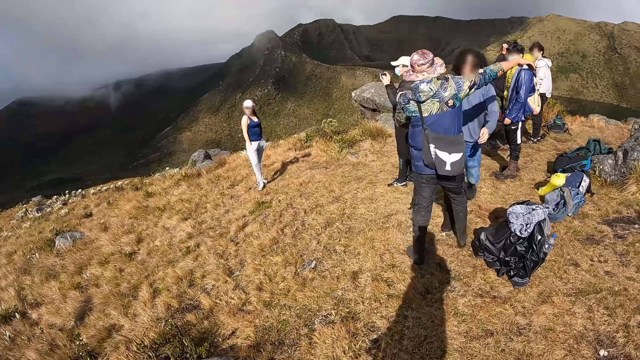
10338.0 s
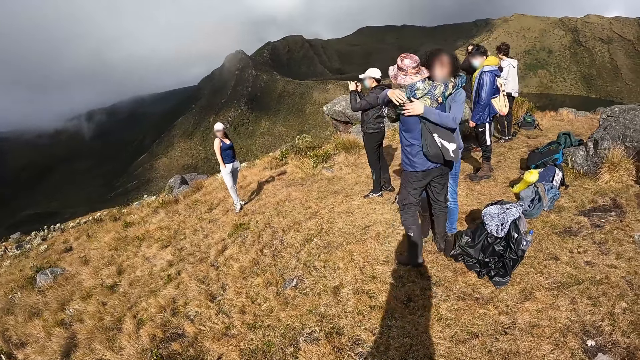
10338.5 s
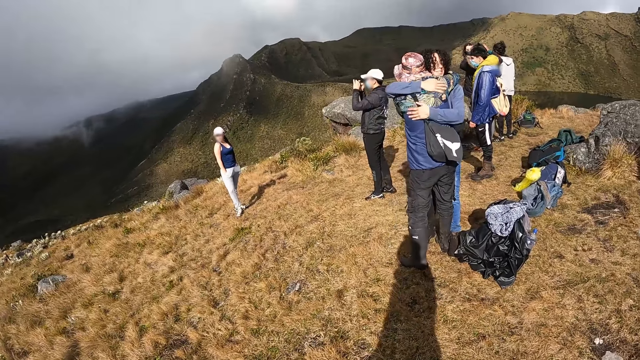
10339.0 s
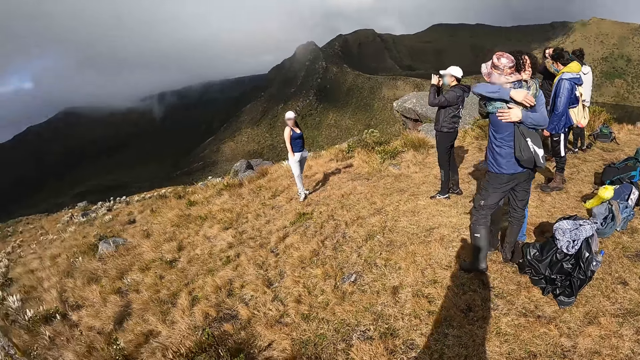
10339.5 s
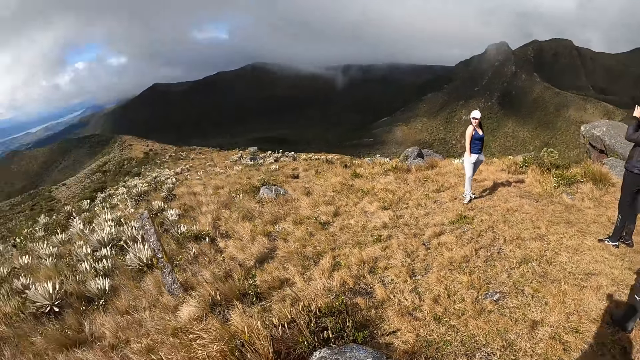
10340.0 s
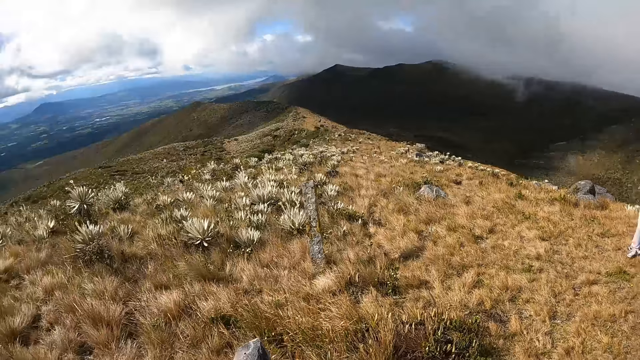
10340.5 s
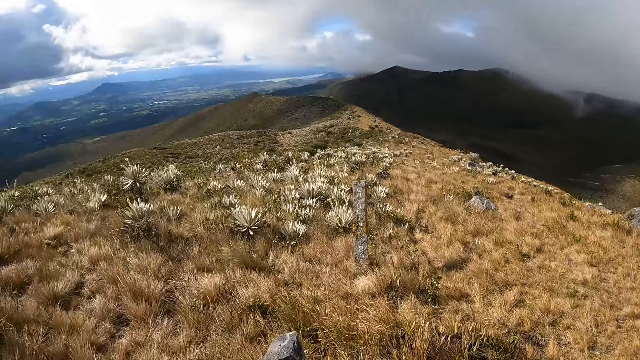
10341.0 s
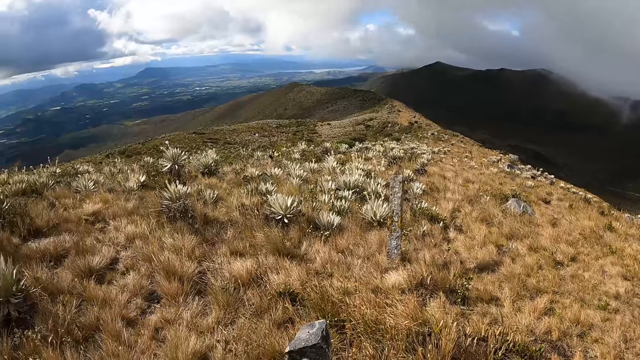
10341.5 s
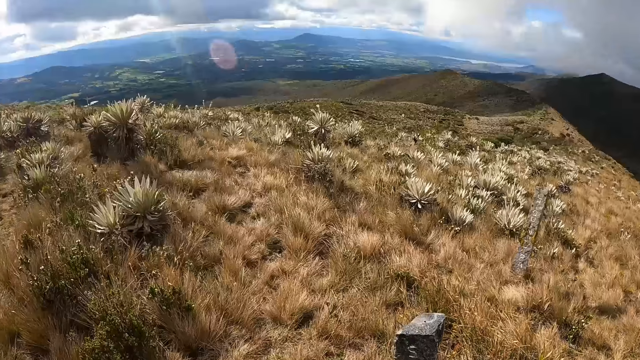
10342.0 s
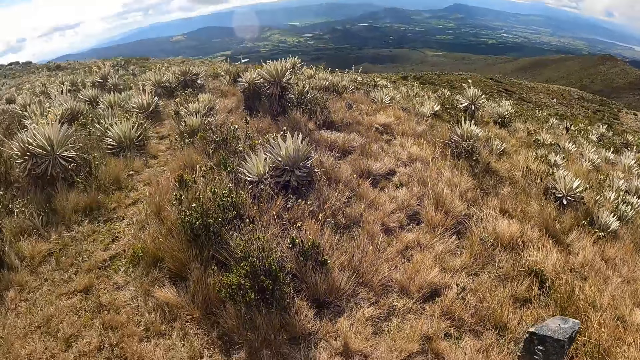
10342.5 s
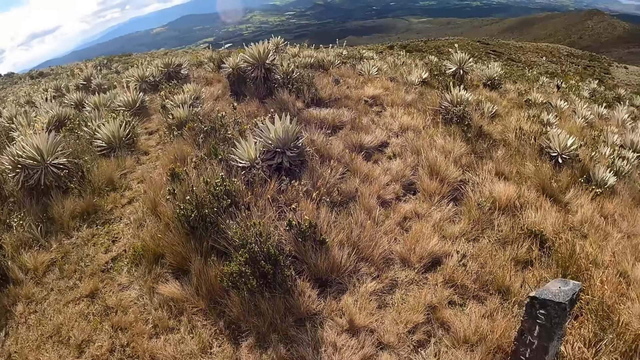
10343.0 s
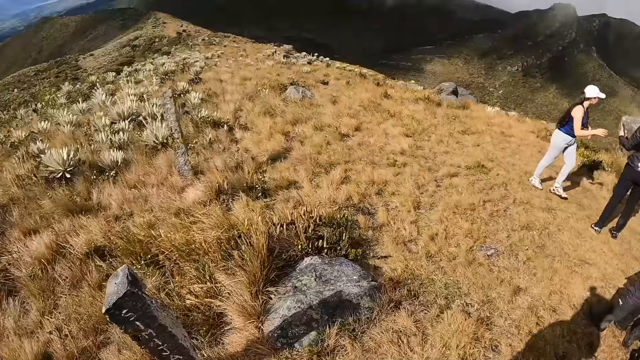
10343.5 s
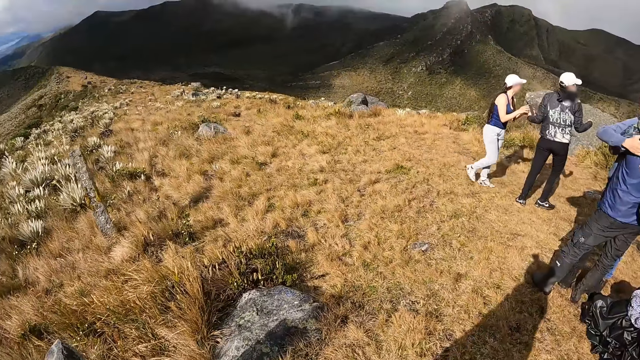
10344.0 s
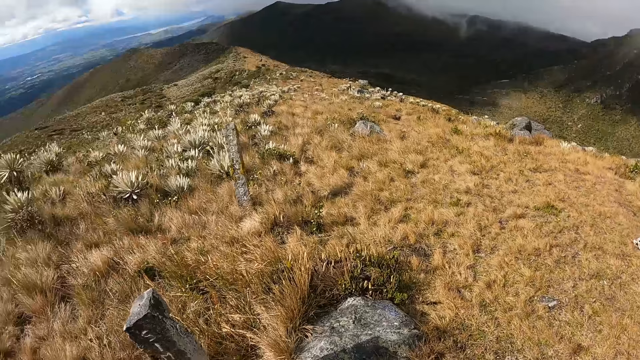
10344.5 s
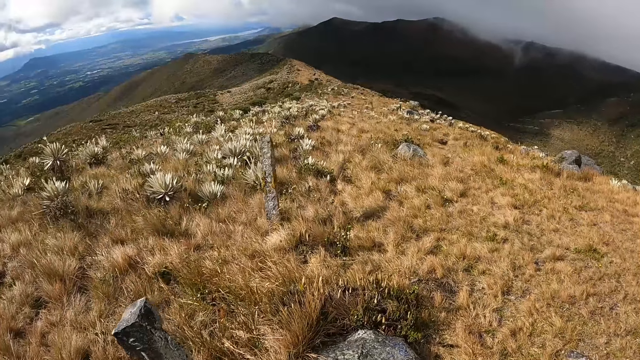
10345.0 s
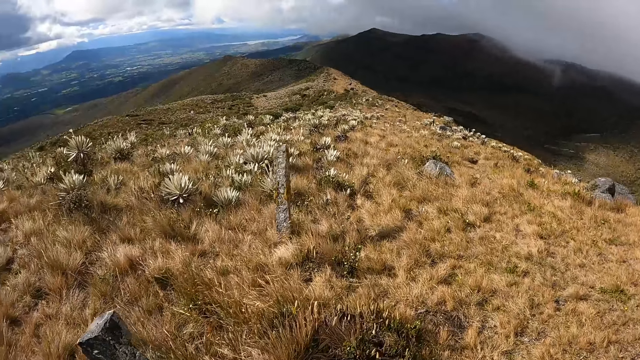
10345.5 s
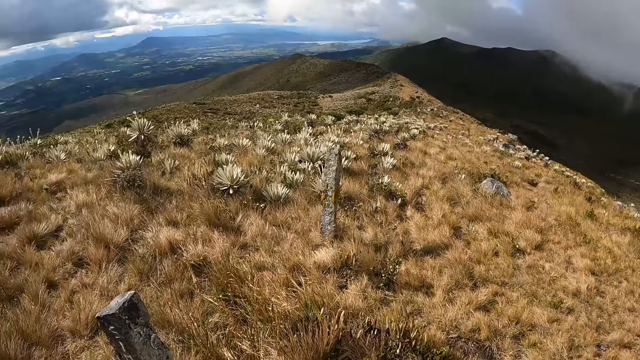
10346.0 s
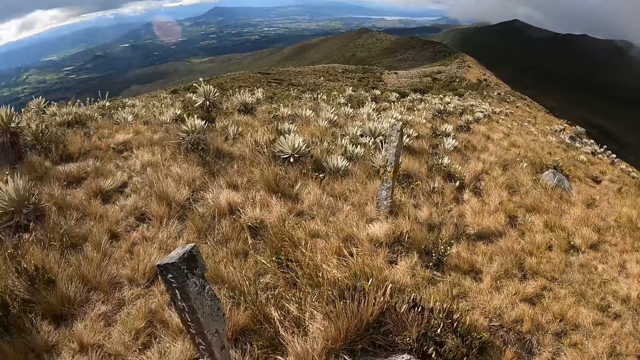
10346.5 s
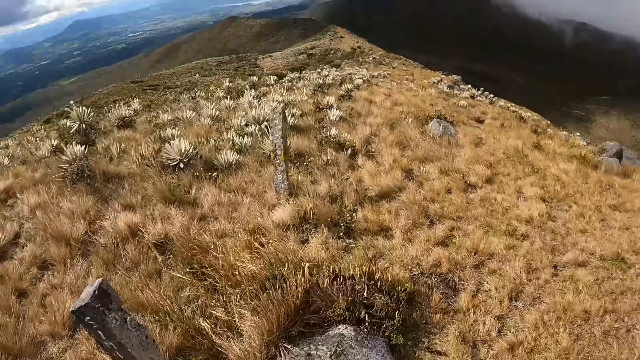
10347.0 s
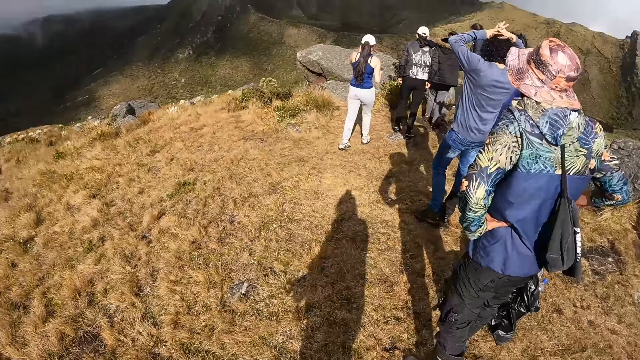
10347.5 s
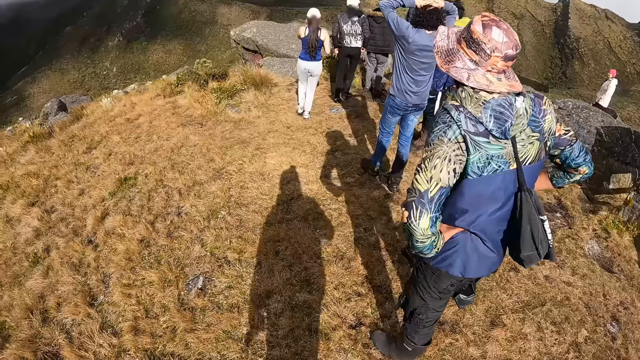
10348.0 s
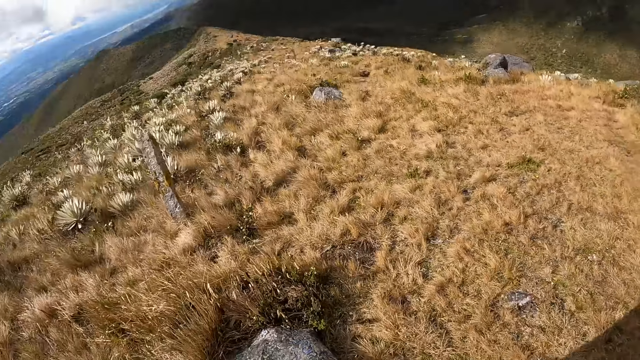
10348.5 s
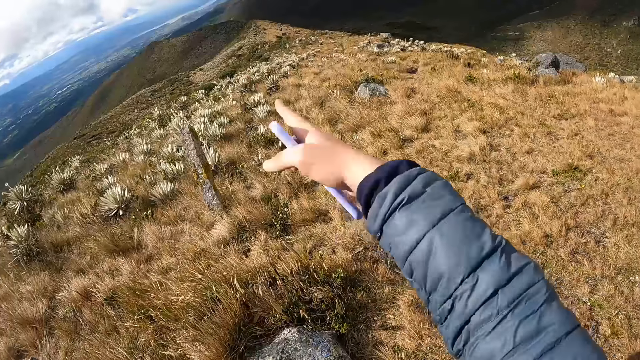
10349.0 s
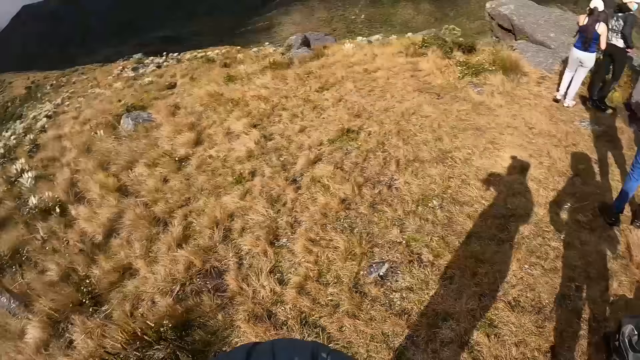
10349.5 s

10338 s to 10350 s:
The camera wearer looks around the hill. They turn around the hill. They look around the hill. They turn around the hill.

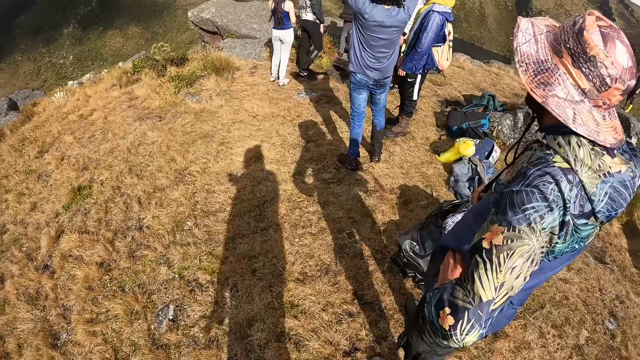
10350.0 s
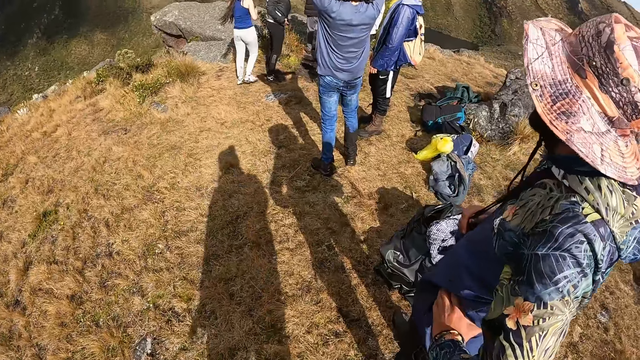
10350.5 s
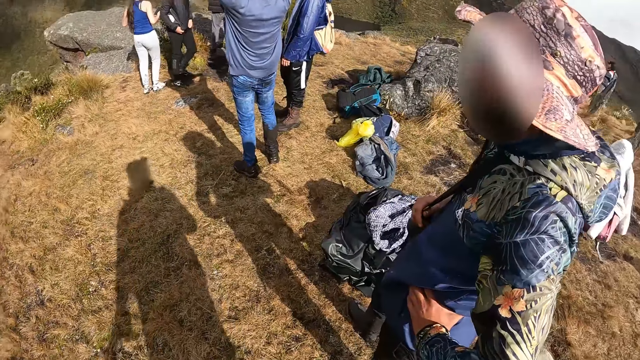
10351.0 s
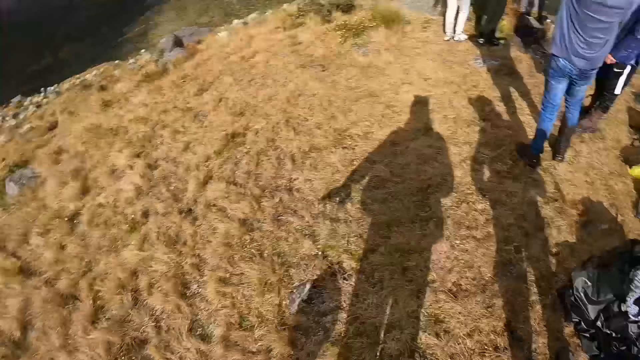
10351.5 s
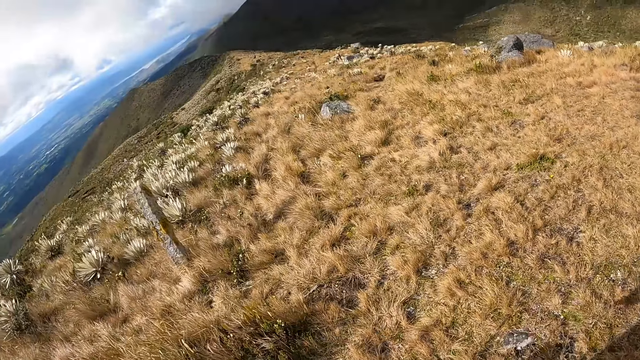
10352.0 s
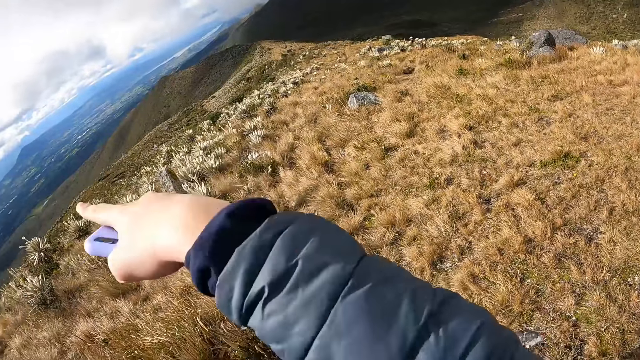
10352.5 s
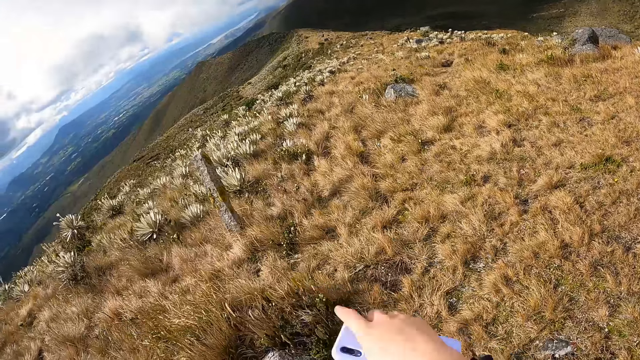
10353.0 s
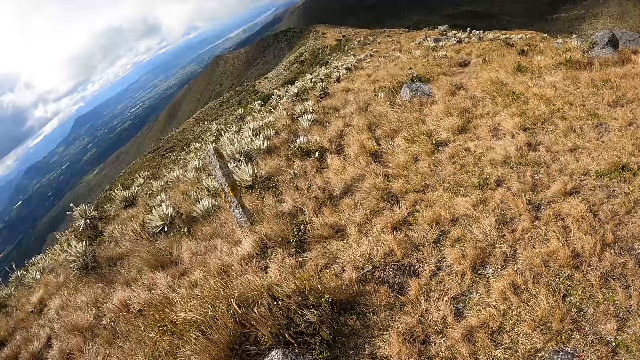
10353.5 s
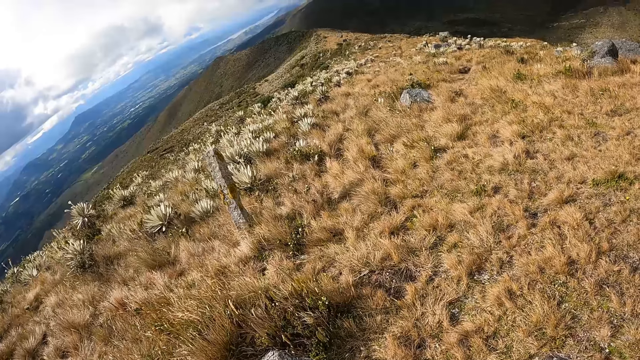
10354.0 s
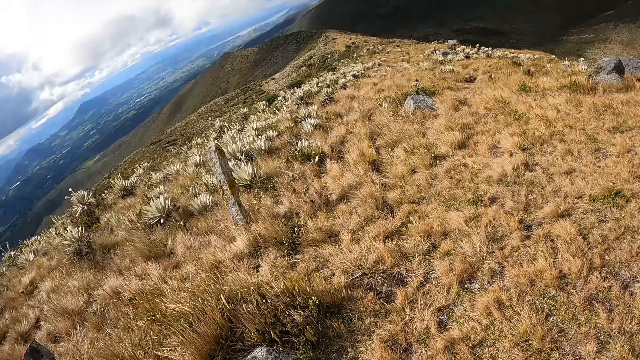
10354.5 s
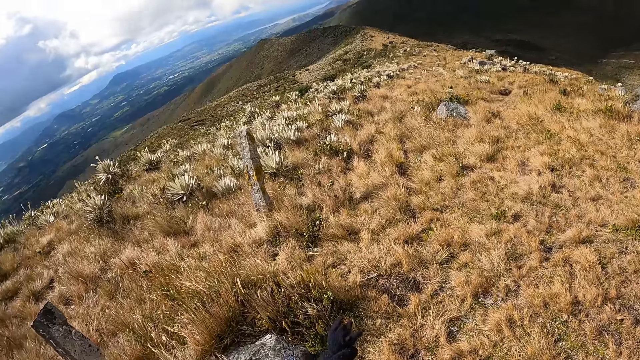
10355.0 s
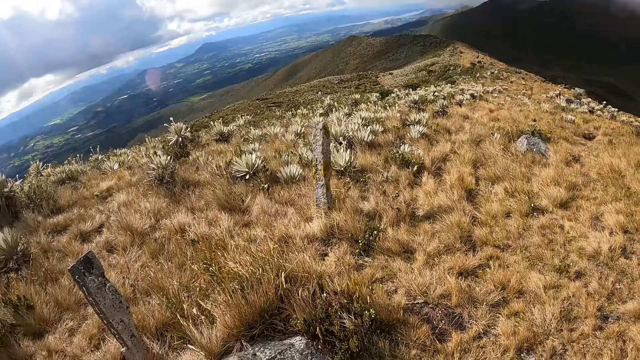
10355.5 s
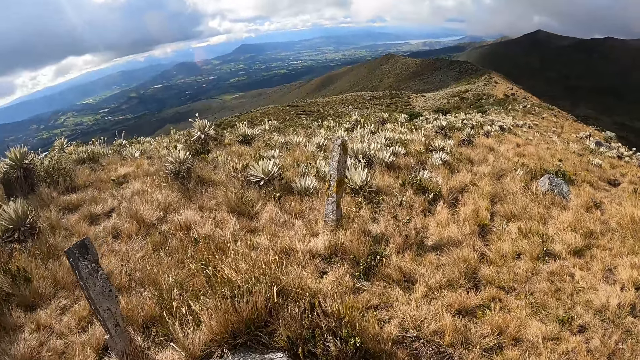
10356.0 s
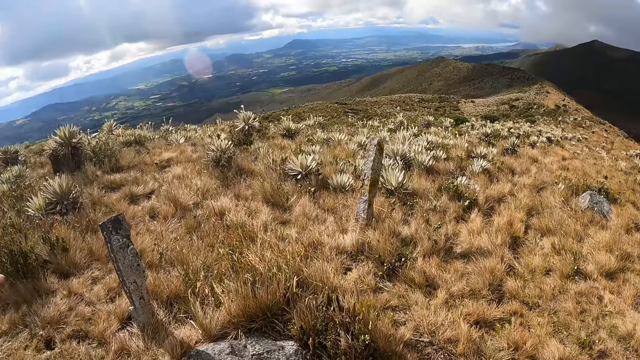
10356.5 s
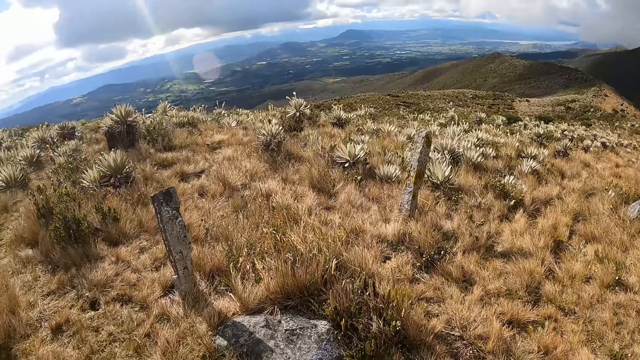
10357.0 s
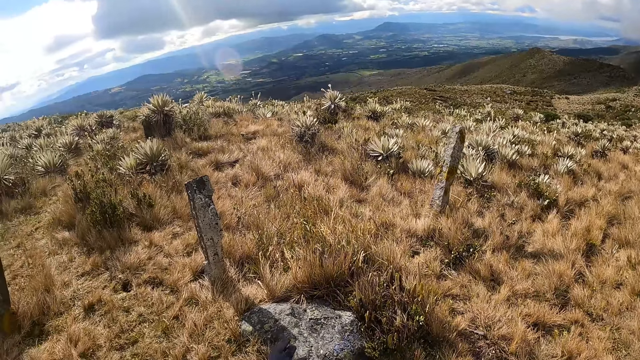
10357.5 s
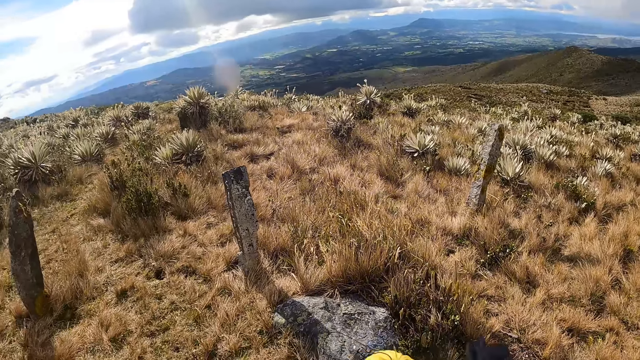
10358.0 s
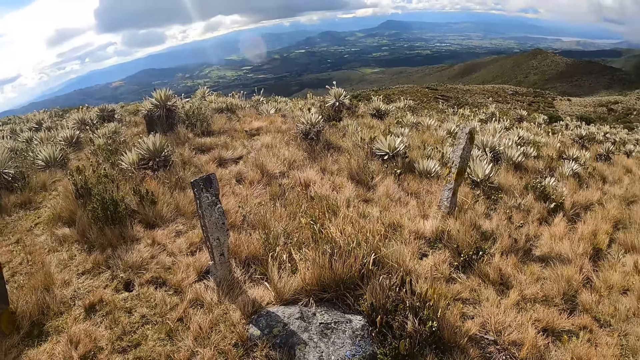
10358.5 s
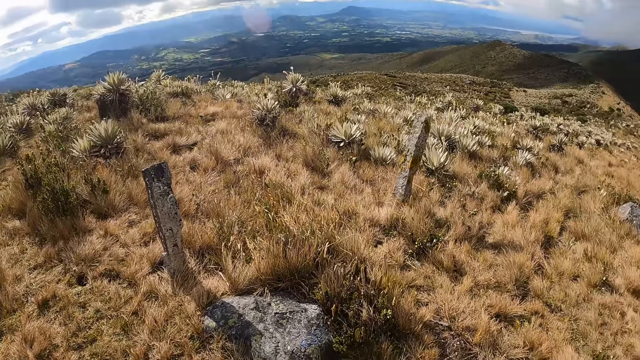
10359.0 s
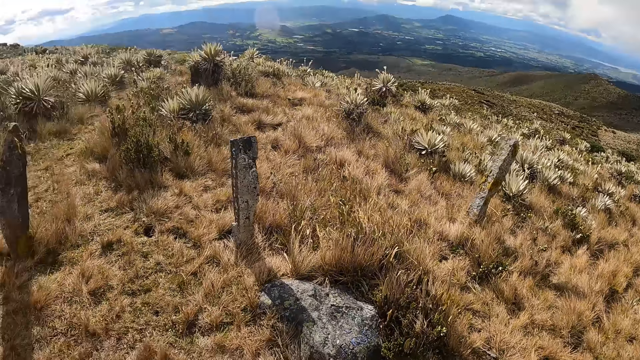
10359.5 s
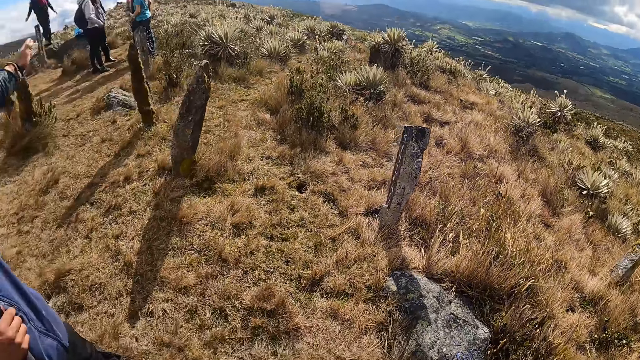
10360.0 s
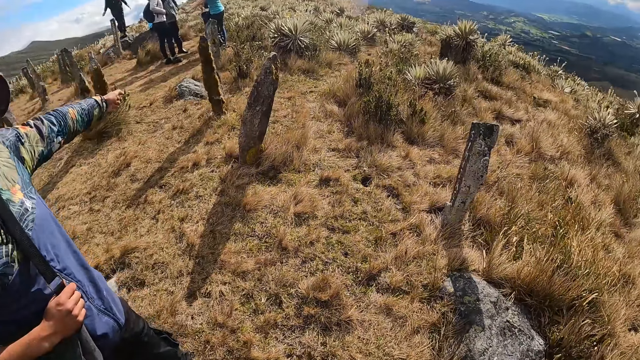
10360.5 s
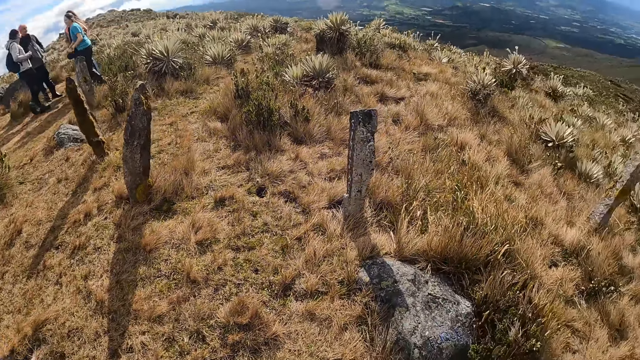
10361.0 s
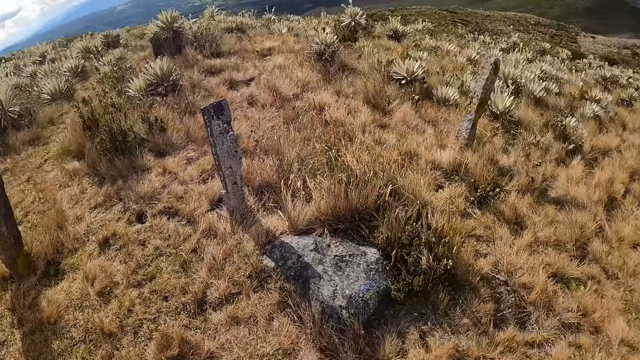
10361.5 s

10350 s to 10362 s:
The camera wearer looks at a man. They point at the mountains and look around the mountain. A person shows the camera wearer the vegetation. Another man looks around the mountain.
